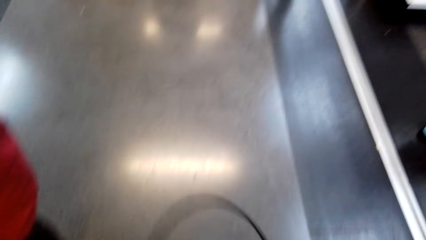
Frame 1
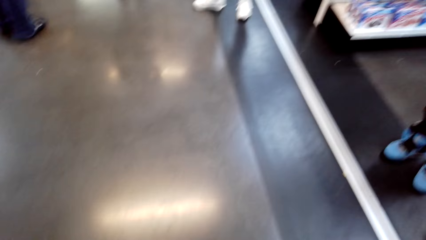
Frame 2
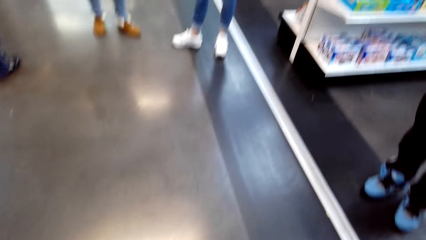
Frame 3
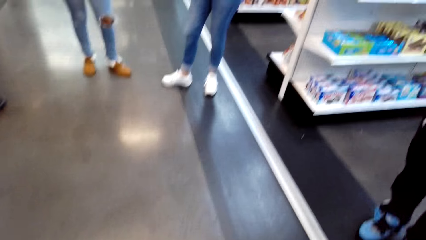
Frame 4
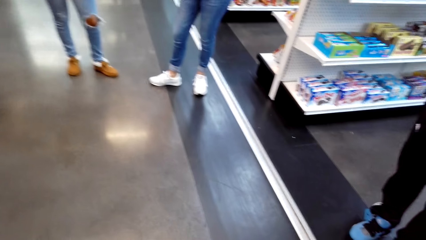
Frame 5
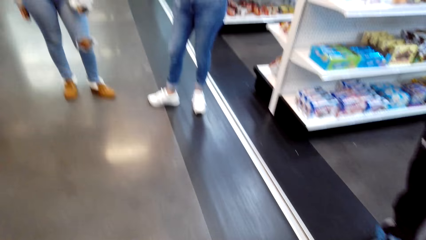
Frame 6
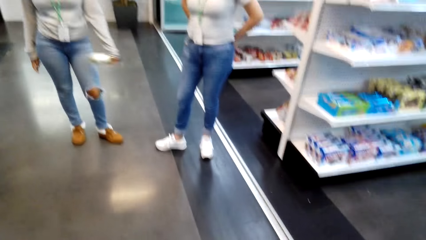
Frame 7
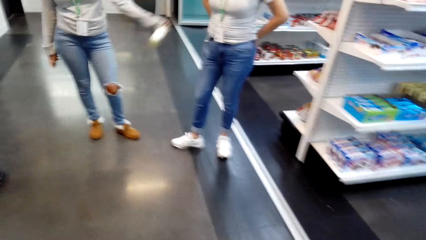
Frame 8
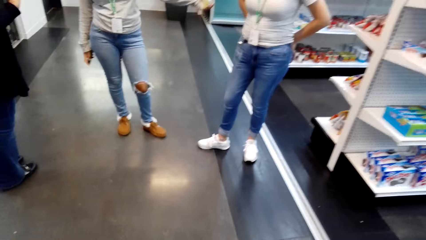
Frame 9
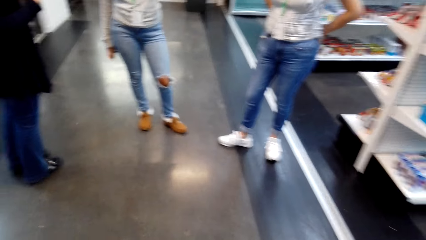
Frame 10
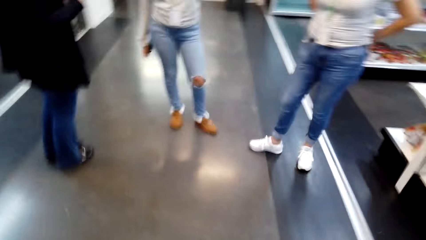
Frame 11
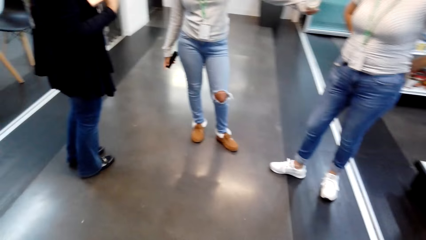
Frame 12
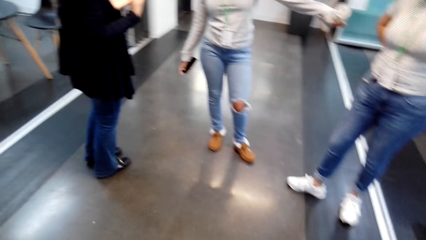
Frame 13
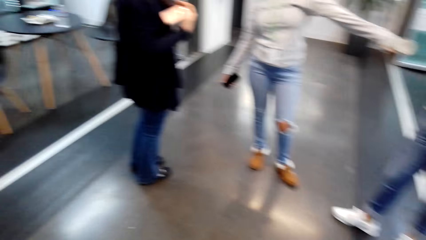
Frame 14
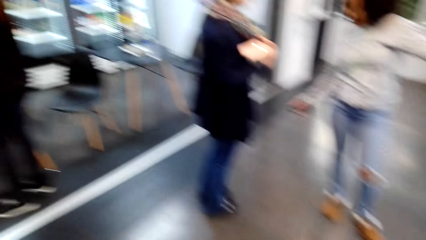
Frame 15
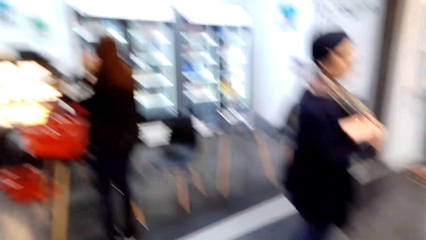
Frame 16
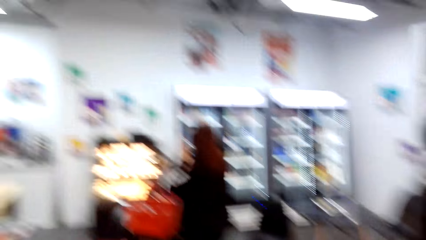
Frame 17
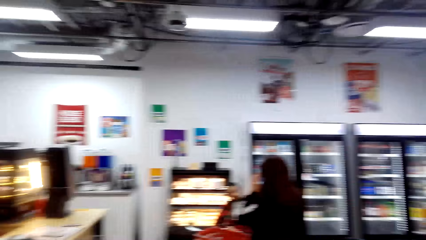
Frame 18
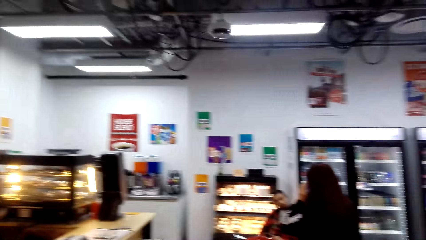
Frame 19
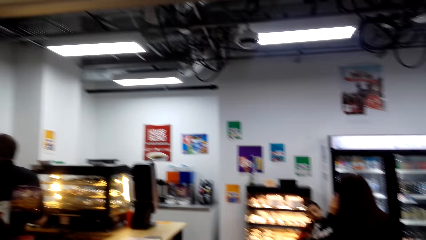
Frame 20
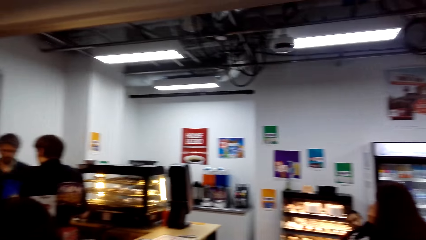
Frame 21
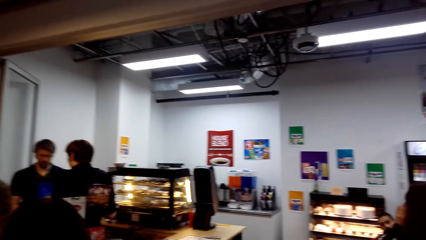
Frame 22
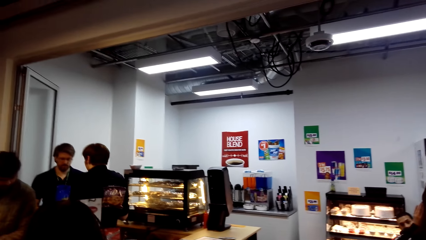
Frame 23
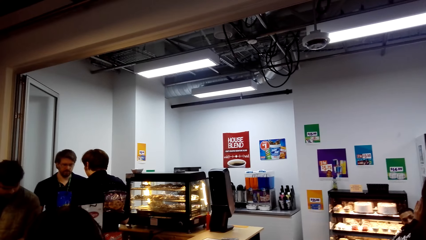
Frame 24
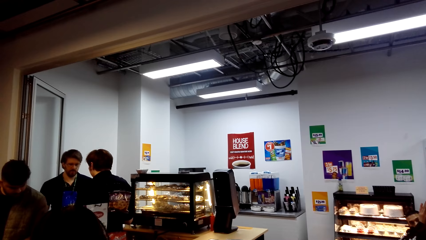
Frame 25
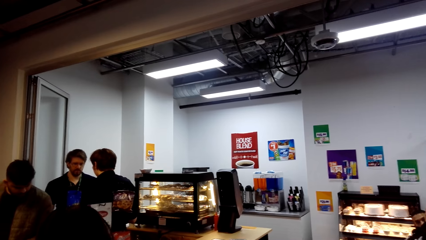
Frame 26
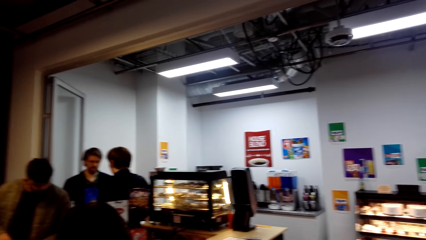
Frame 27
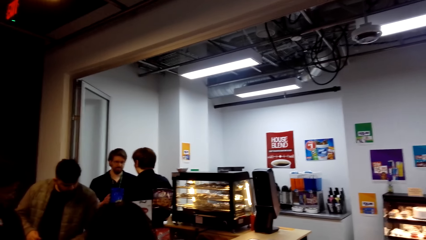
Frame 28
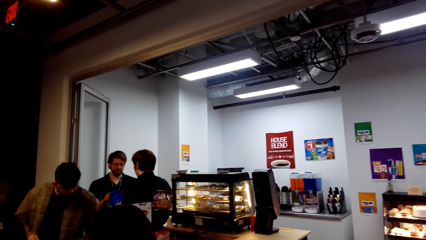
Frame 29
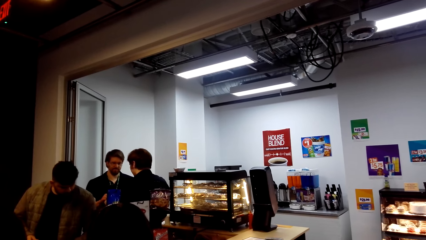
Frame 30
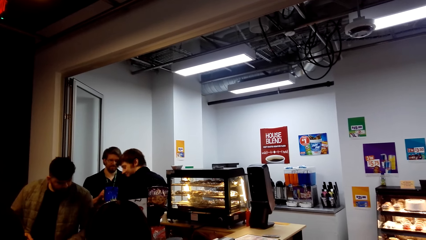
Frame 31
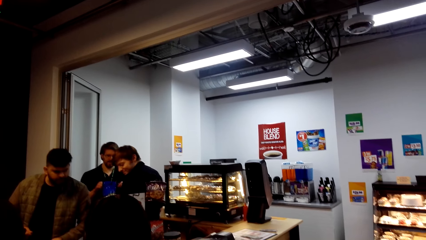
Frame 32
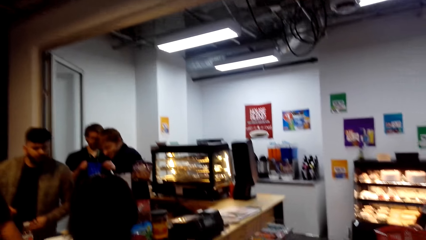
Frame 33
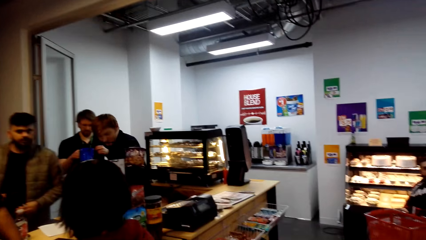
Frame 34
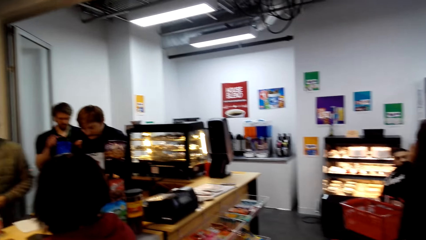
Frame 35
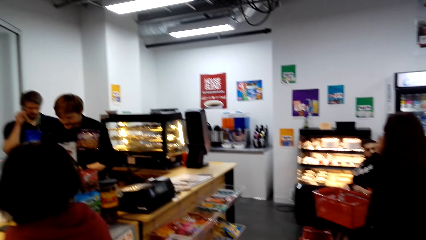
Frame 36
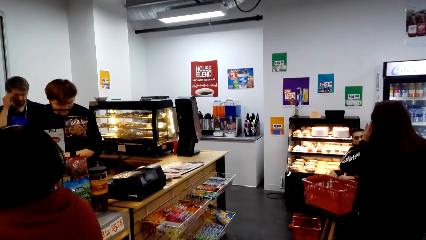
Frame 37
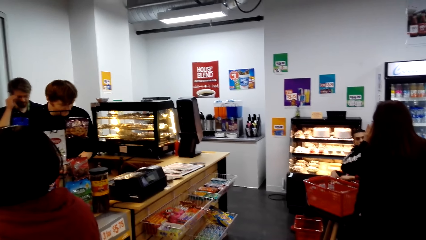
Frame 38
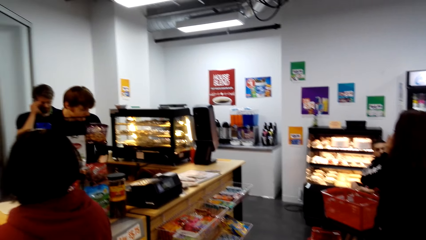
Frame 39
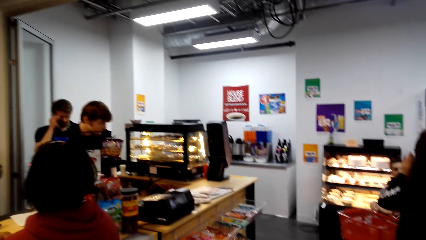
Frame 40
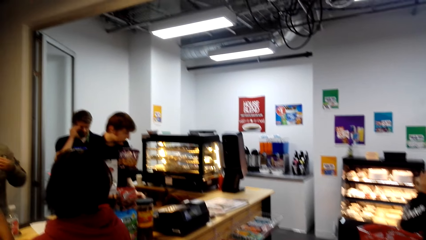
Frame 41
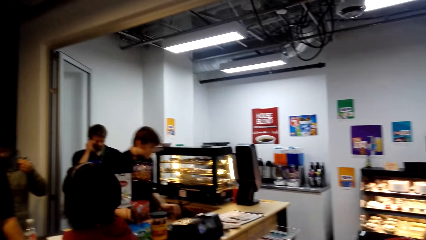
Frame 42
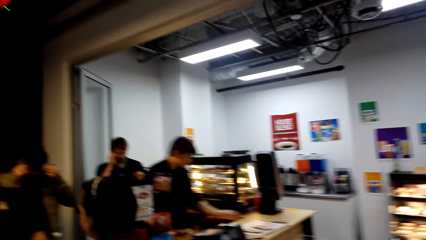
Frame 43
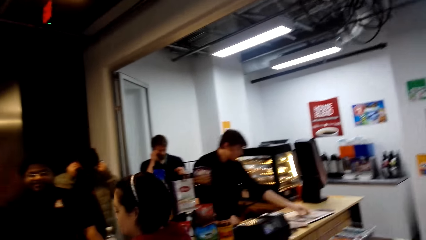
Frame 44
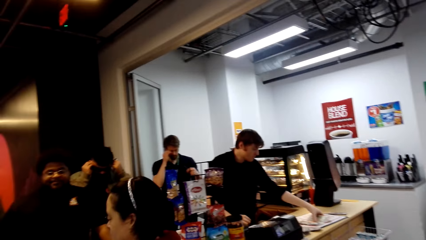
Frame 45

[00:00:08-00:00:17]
The camera wearer looks around.

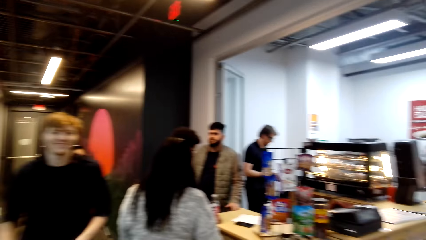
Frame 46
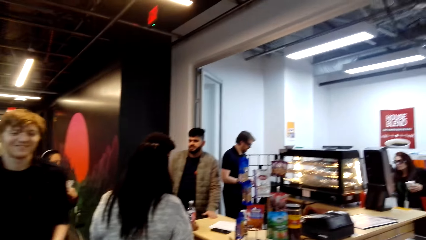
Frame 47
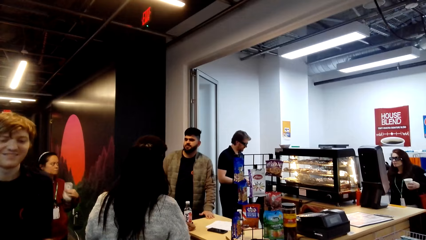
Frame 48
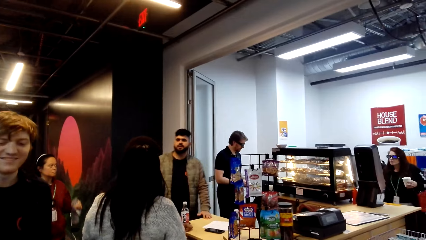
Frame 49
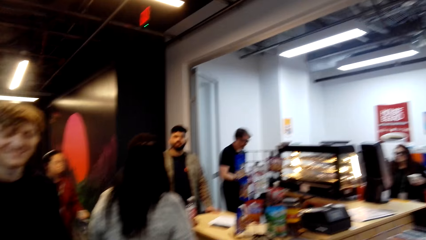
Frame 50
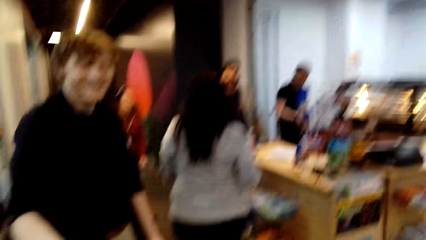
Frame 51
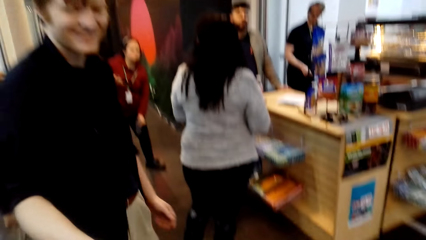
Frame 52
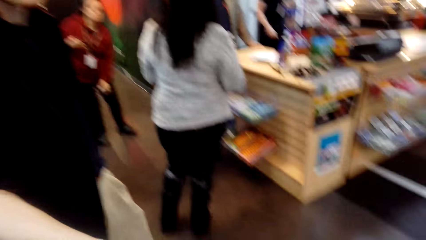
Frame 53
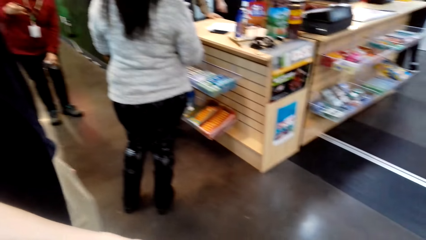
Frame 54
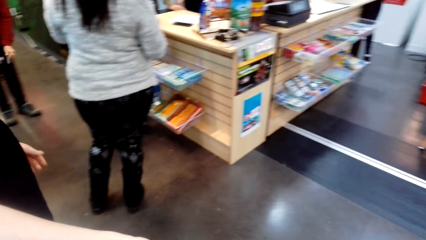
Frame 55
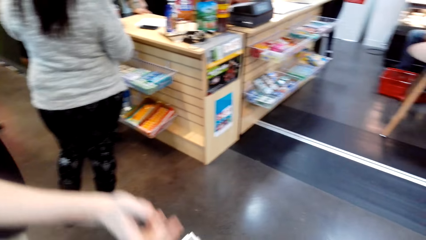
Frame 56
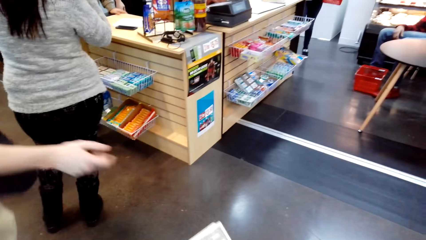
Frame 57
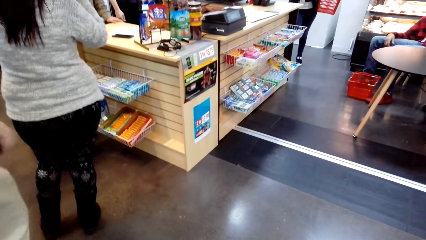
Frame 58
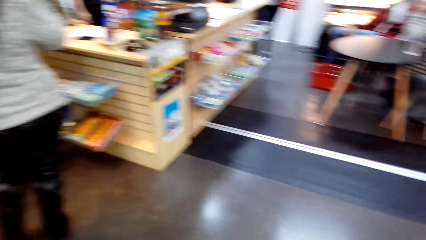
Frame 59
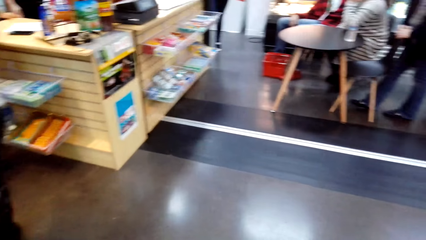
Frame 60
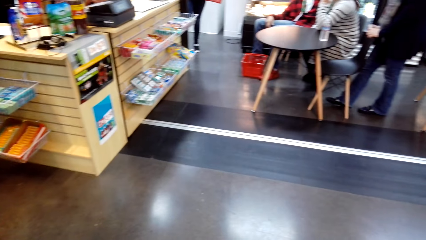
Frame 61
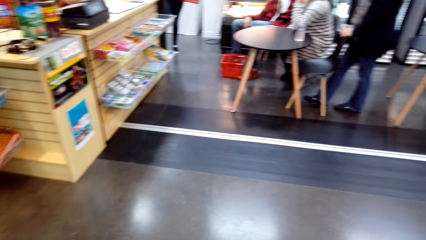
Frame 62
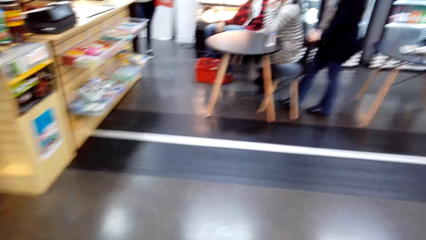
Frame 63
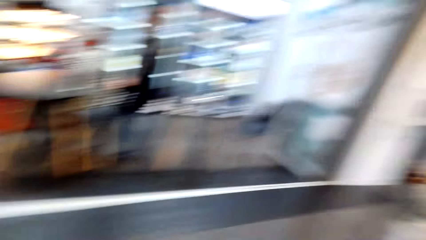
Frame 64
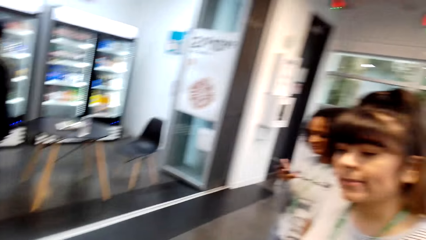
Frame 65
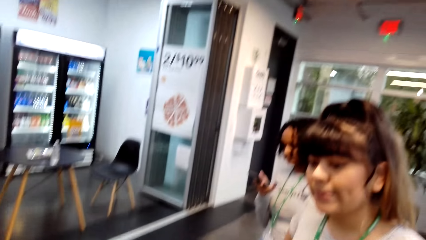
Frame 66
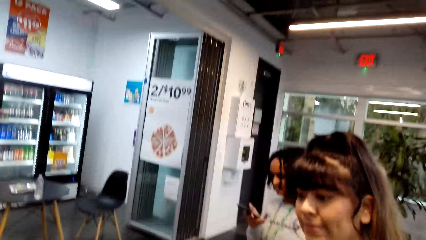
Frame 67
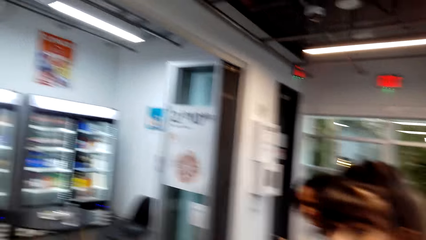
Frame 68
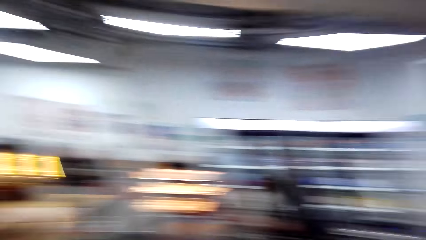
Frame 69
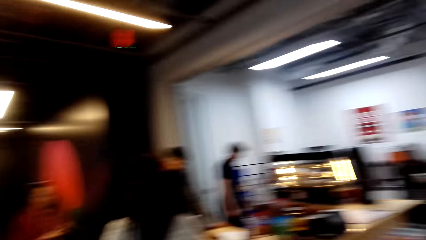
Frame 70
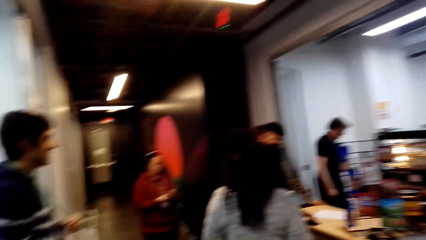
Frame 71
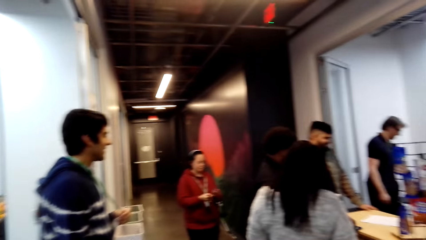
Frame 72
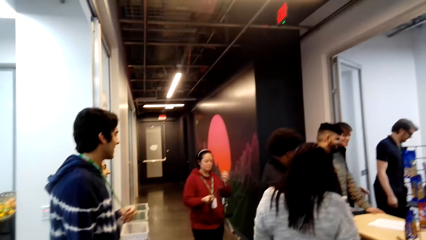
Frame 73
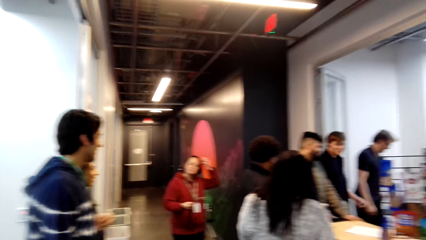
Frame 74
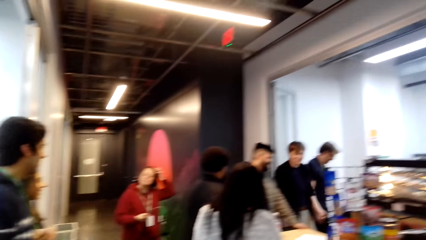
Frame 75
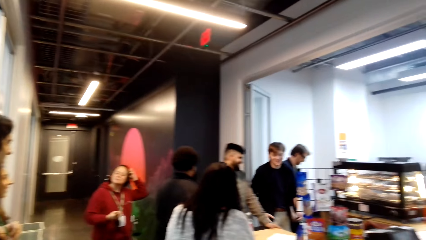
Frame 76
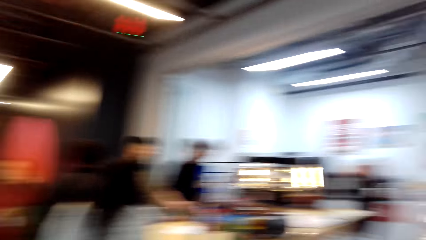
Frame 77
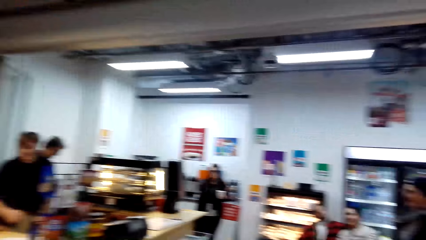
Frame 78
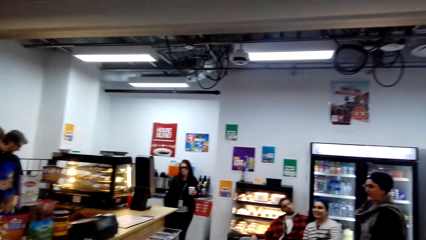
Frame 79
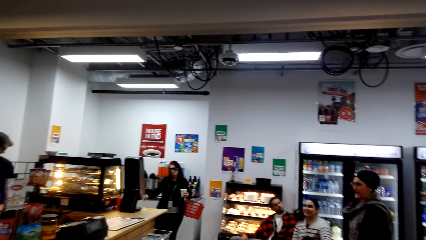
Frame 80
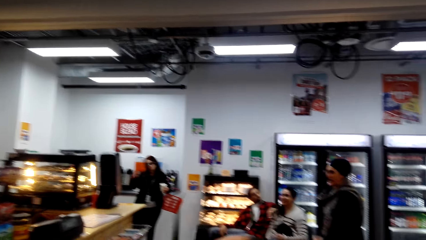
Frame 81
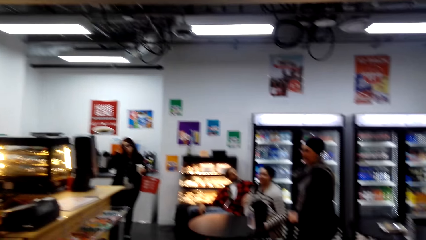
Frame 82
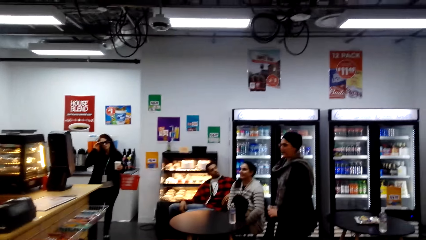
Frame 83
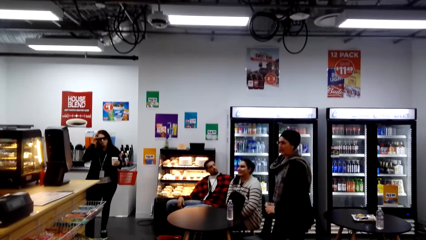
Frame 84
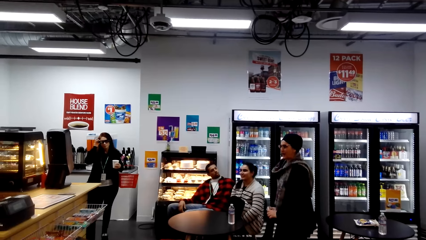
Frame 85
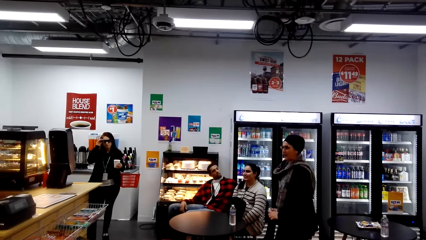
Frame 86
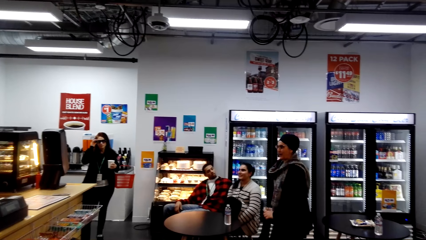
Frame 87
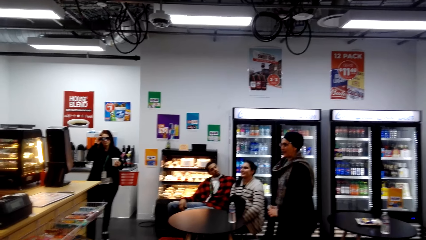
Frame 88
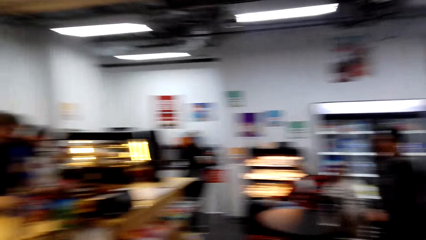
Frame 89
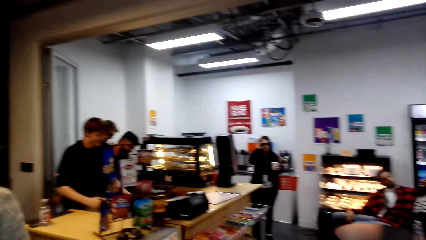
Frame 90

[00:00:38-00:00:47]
The camera wearer dialogues with a cashier. They take money from the cashier. They look around.
